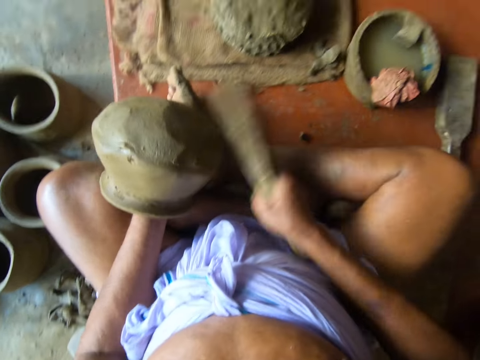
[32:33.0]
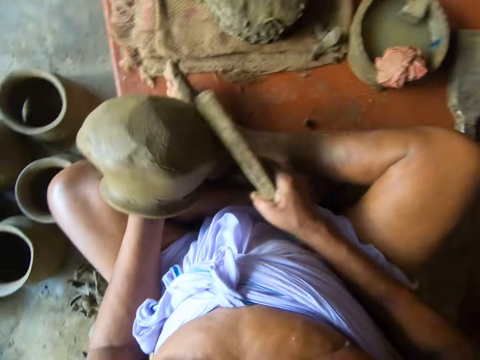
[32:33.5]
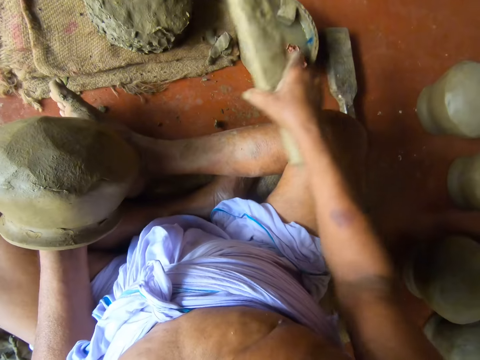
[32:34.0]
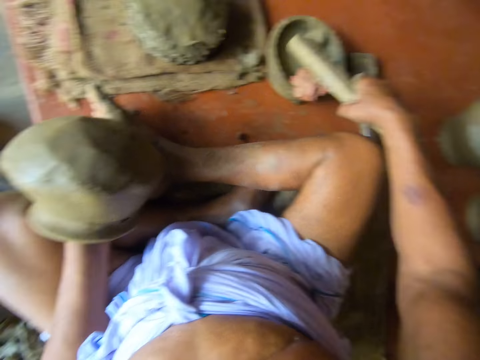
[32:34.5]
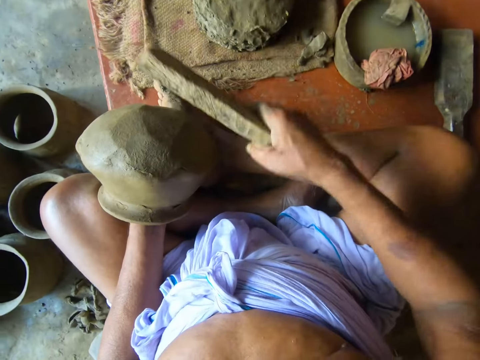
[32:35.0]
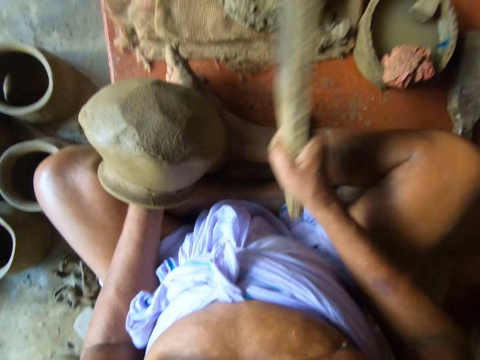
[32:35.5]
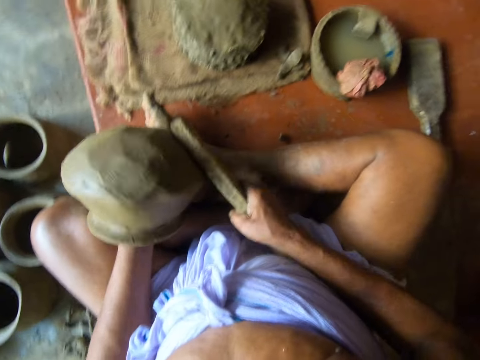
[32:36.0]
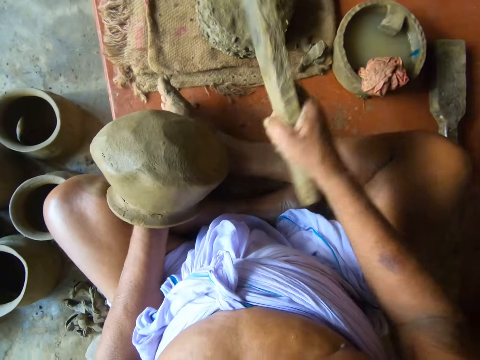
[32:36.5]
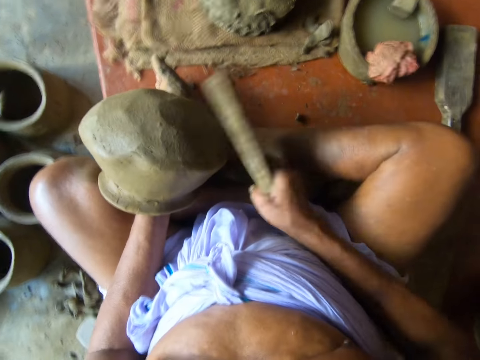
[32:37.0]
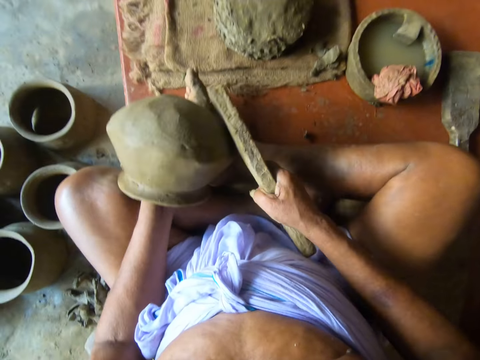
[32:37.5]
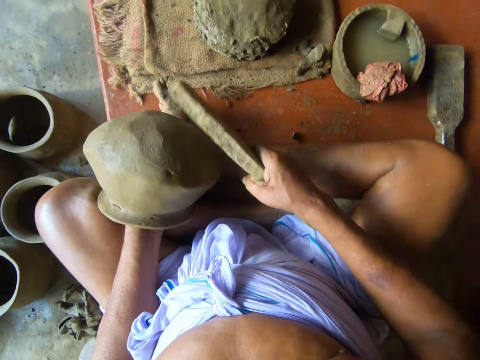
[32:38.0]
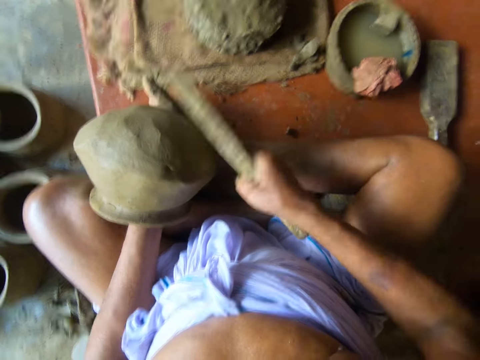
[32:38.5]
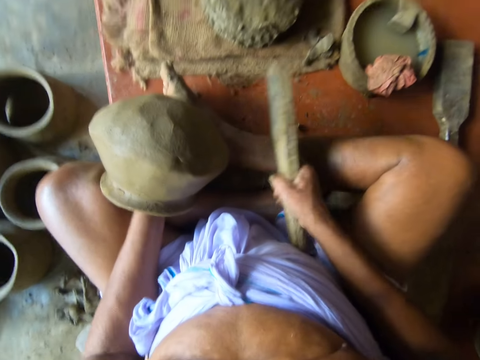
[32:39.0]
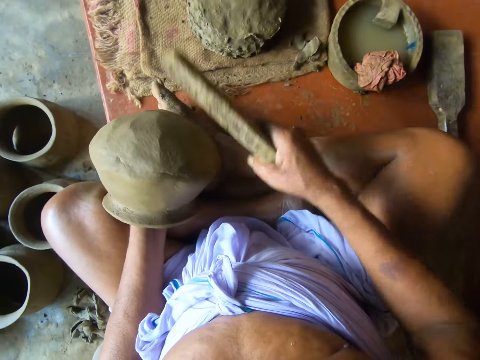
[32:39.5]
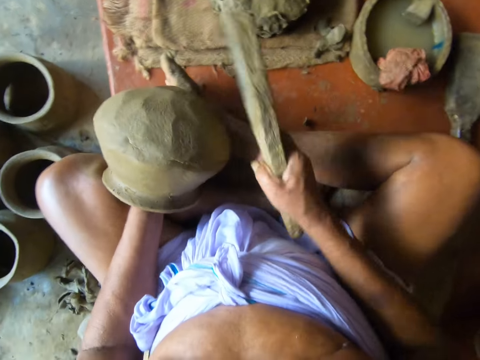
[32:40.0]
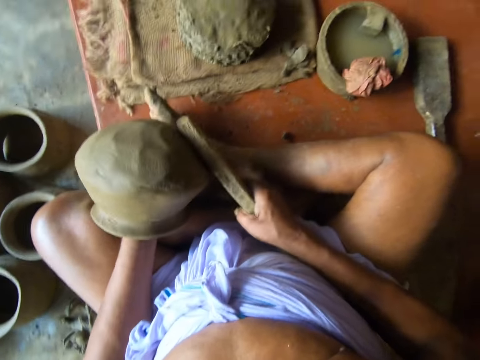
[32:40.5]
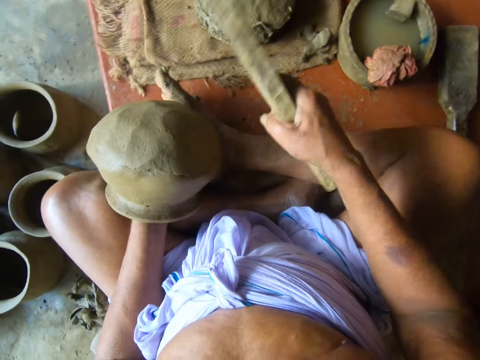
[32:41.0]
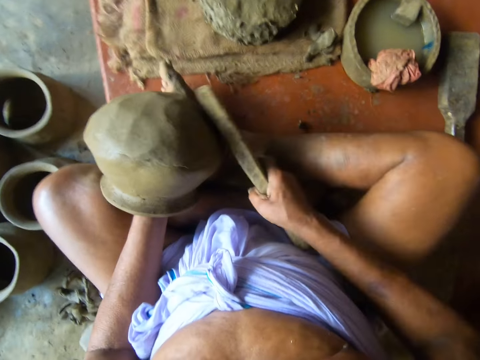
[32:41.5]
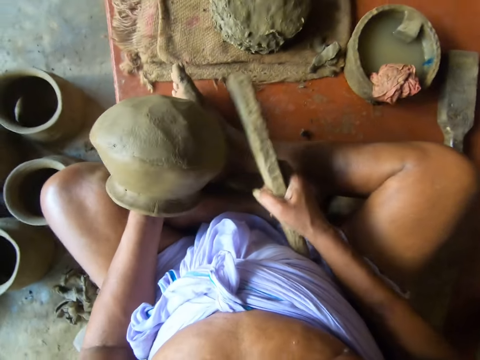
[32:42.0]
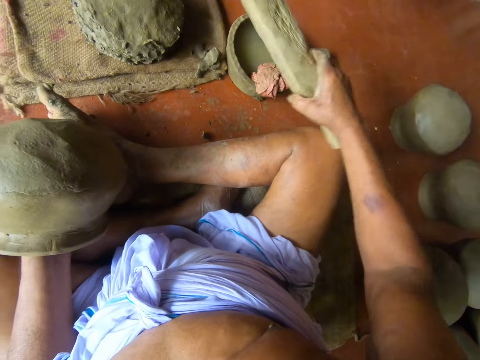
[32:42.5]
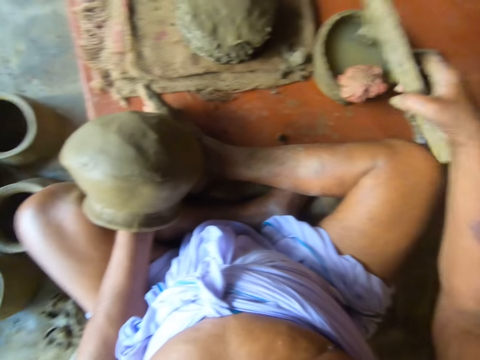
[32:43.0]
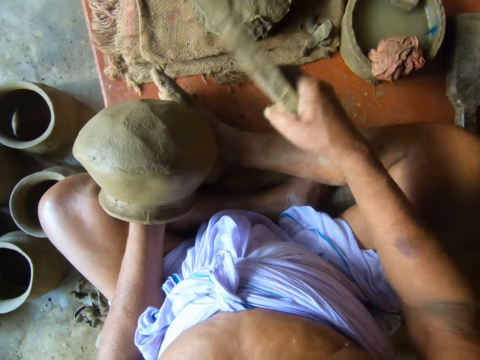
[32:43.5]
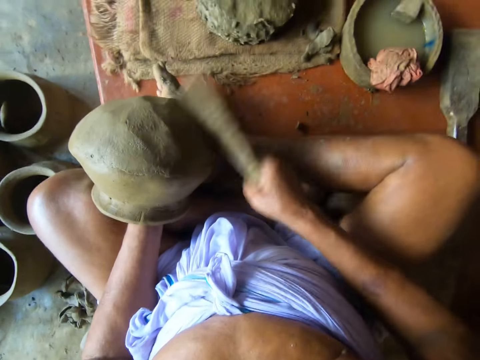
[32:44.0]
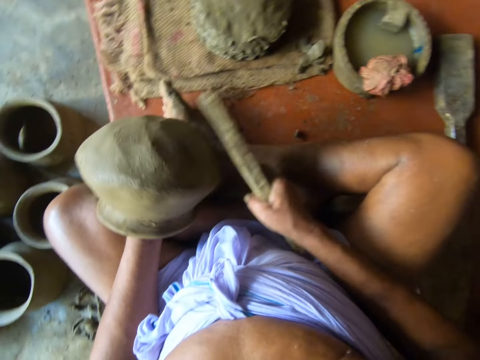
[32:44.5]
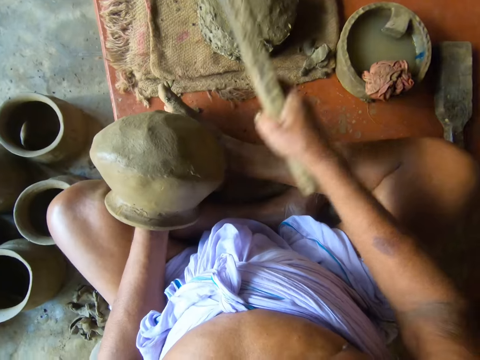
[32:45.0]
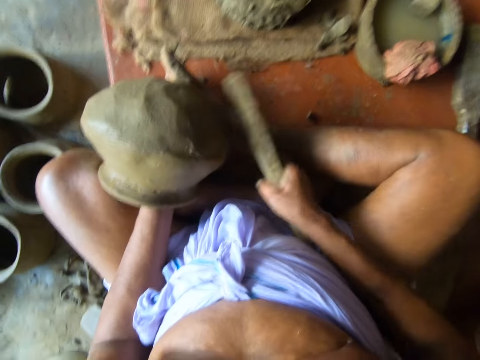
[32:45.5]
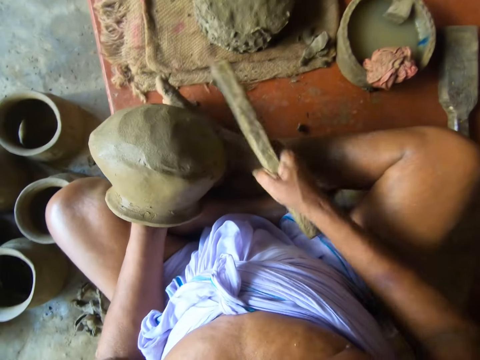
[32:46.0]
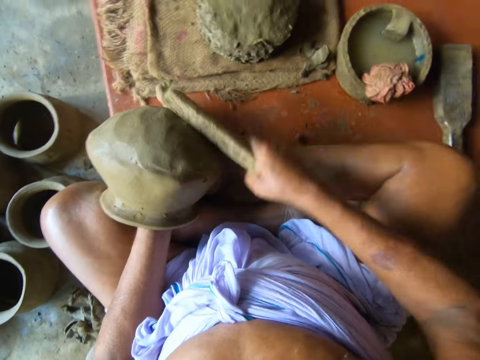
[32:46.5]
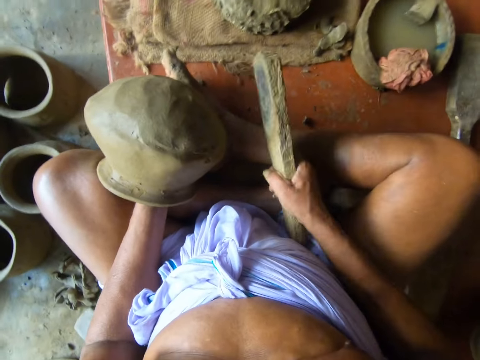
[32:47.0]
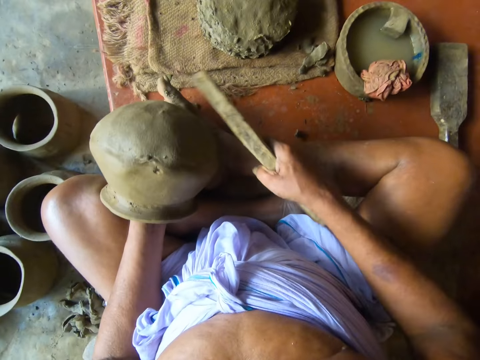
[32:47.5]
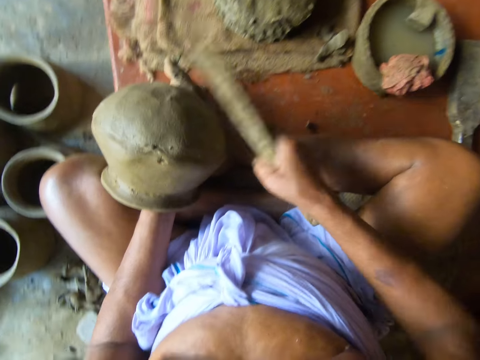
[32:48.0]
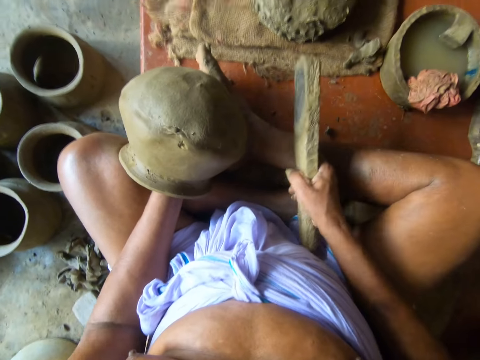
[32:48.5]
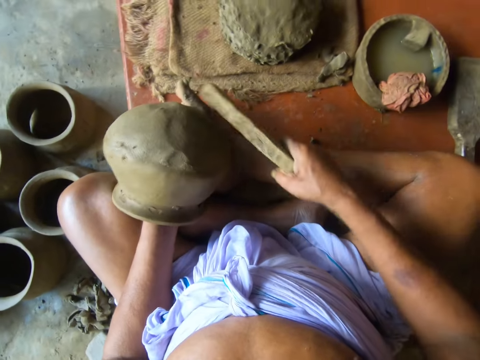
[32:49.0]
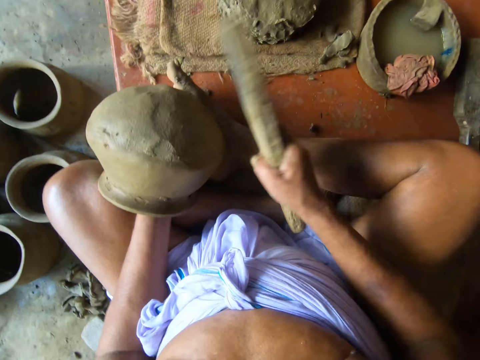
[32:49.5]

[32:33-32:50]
The camera wearer dips the paddle in the pot of water on the table with his right hand. He beats the pottery with the paddle in his right hand. He turns the pottery with his left hand. He beats the pottery with the paddle in his right hand. He dips the paddle in the pot of water on the table with his right hand. He beats the pottery with the paddle in his right hand. He turns the pottery with his left hand. He beats the pottery with the paddle in his right hand.

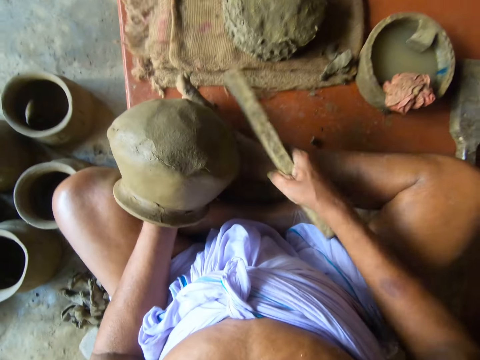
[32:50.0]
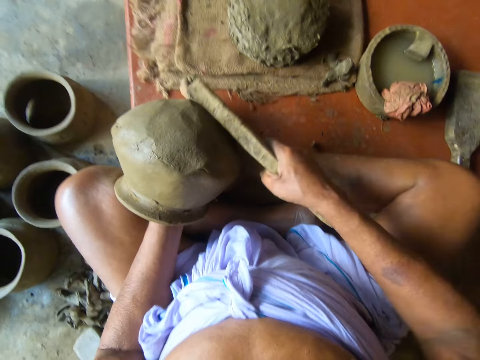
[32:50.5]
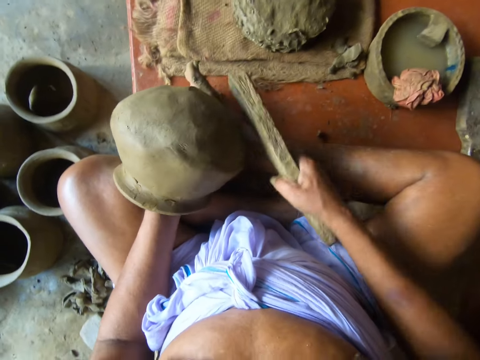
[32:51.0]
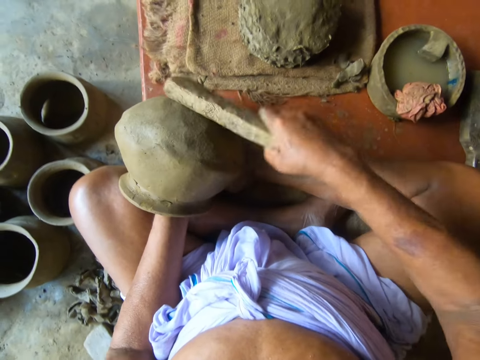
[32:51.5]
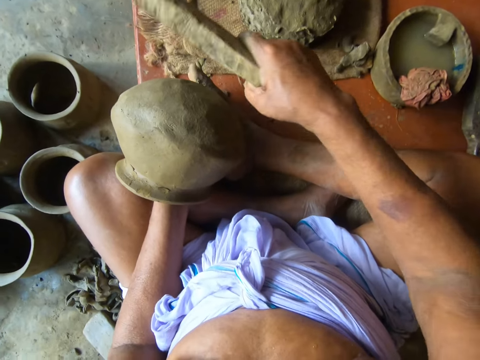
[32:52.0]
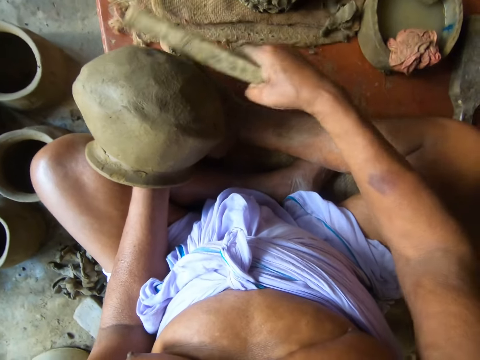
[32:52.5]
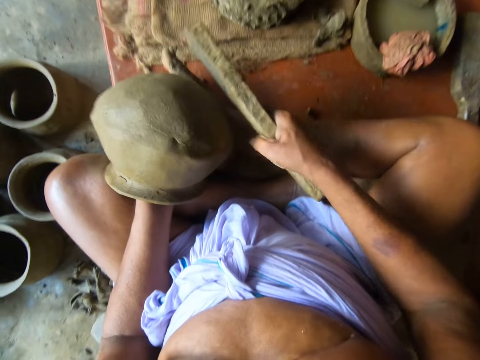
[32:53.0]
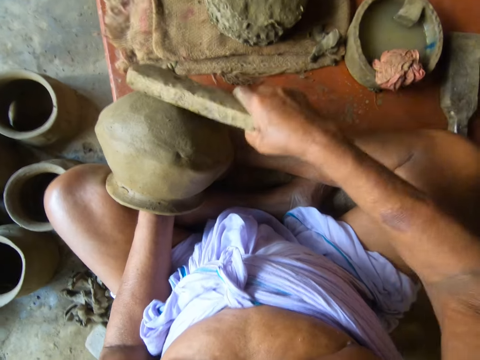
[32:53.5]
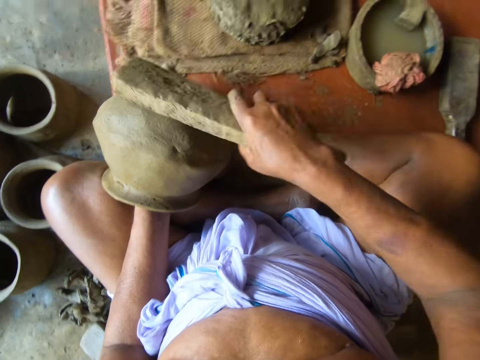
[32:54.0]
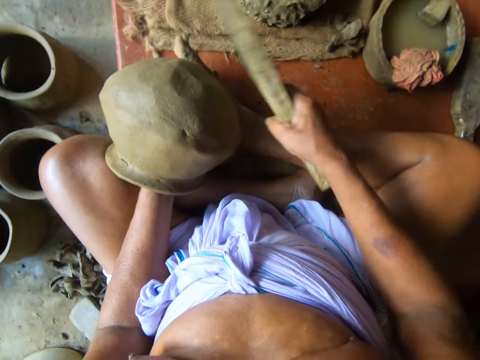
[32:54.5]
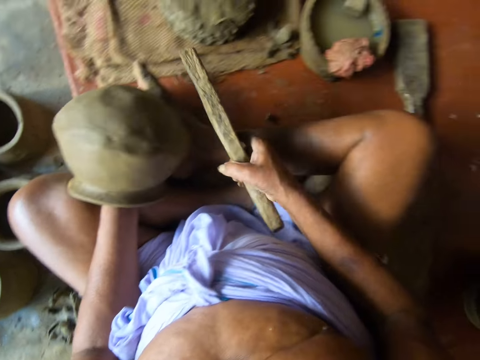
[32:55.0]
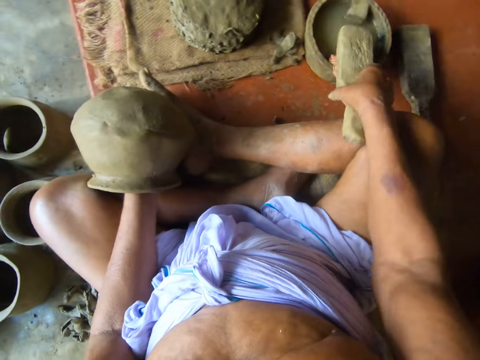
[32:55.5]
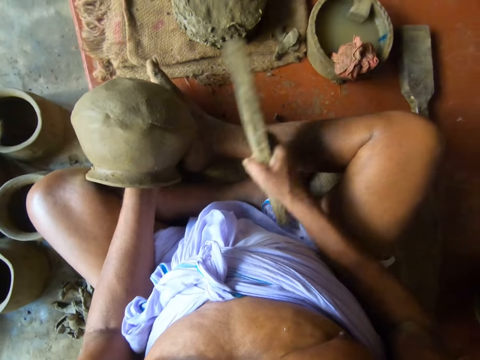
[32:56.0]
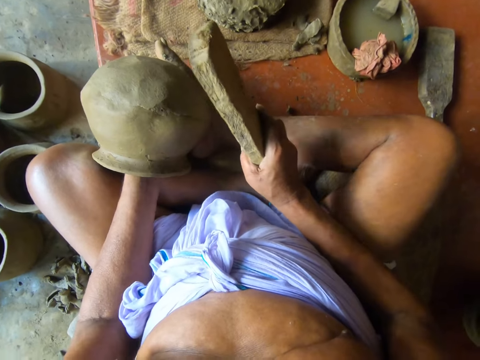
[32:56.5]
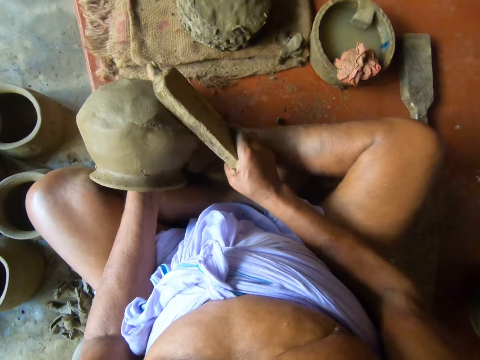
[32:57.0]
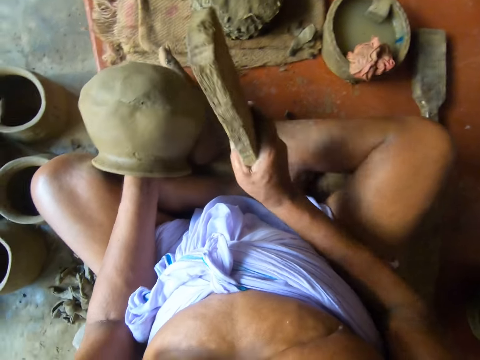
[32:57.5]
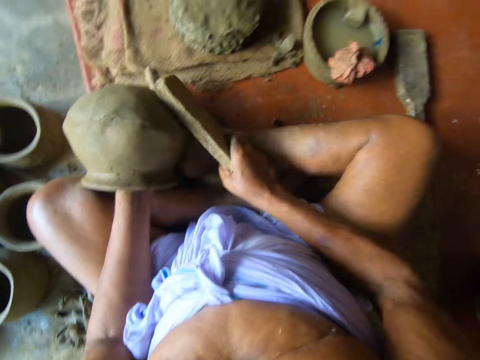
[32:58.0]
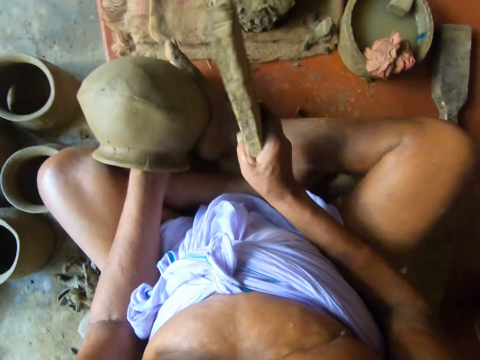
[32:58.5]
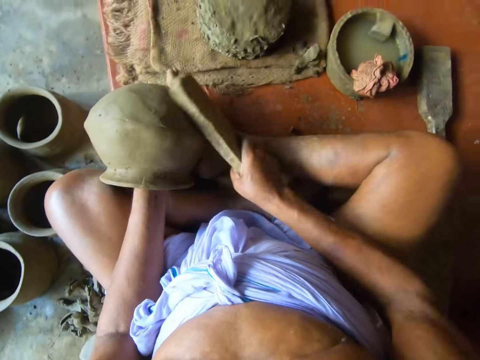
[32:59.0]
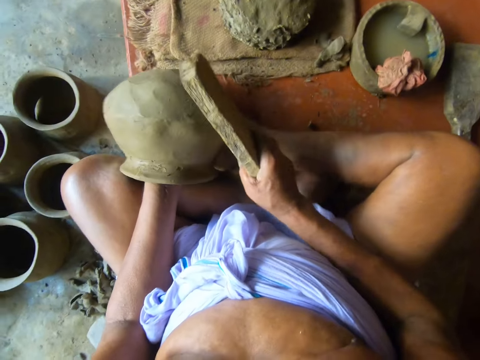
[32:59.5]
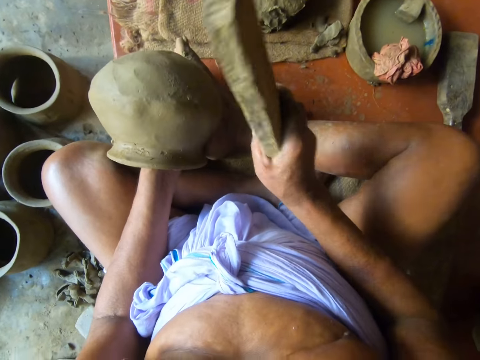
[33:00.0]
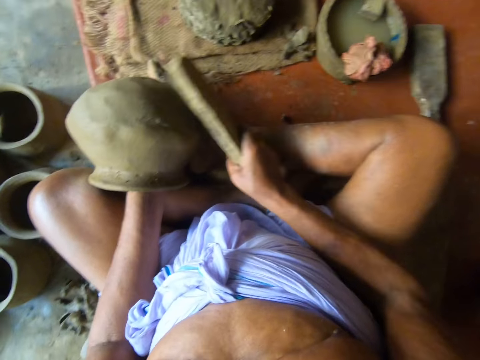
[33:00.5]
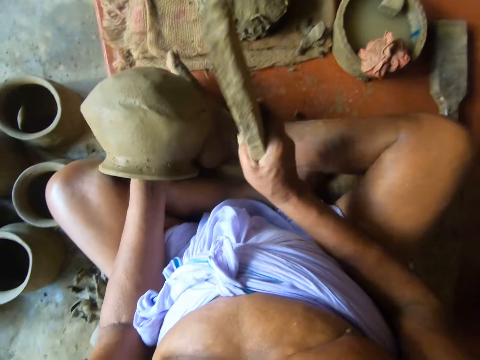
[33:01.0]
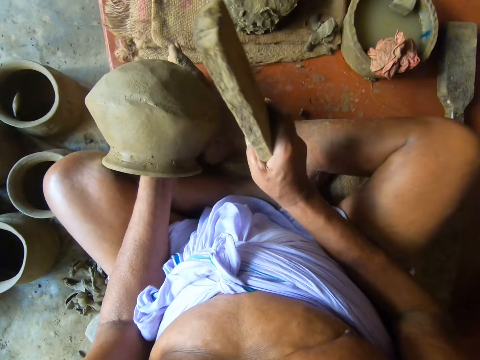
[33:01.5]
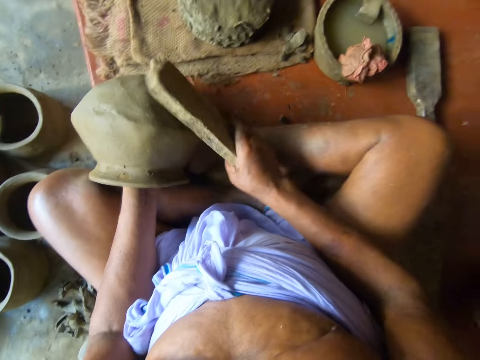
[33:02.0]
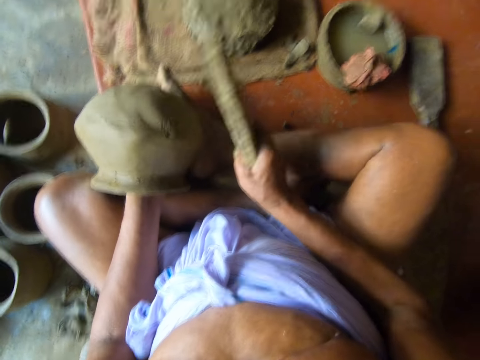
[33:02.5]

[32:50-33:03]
The camera wearer dips the paddle in the pot of water on the table with his right hand. He beats the pottery with the paddle in his right hand. He turns the pottery with his left hand. He beats the pottery with the paddle in his right hand.
